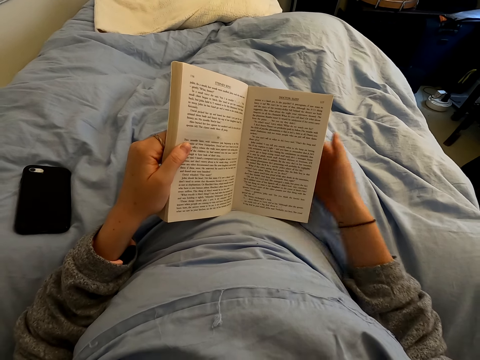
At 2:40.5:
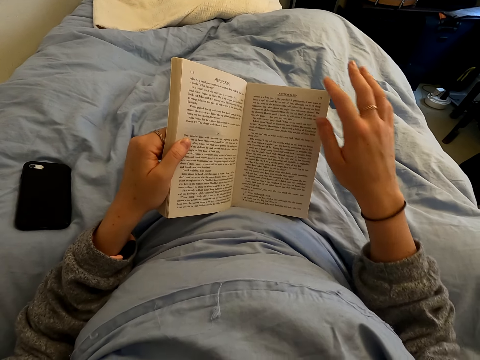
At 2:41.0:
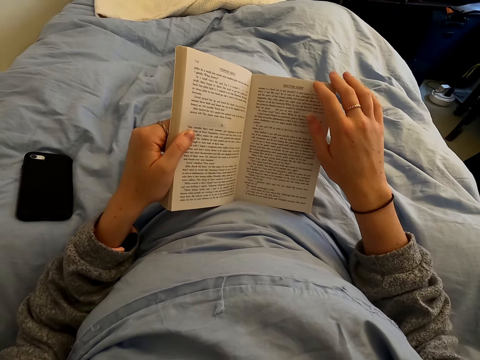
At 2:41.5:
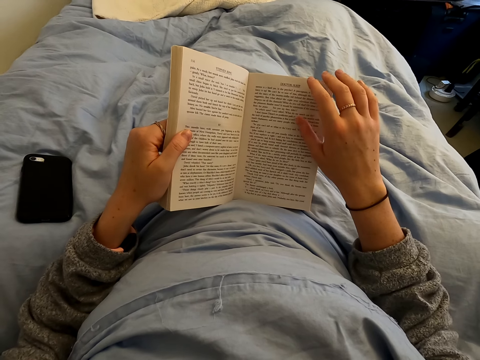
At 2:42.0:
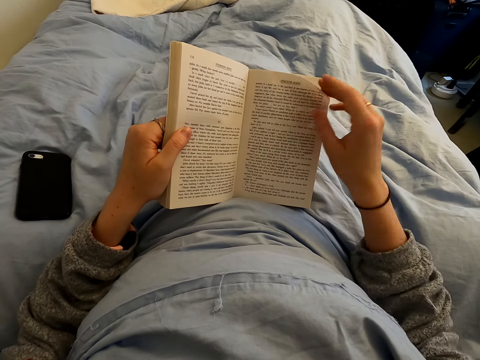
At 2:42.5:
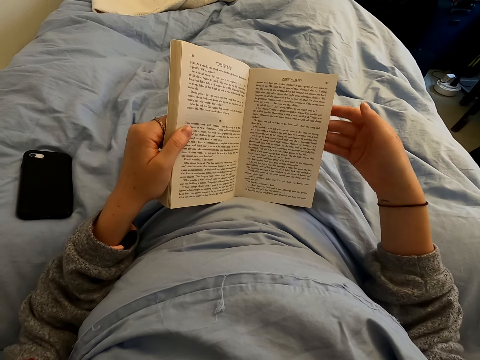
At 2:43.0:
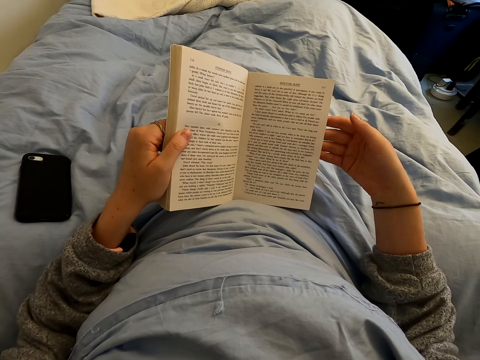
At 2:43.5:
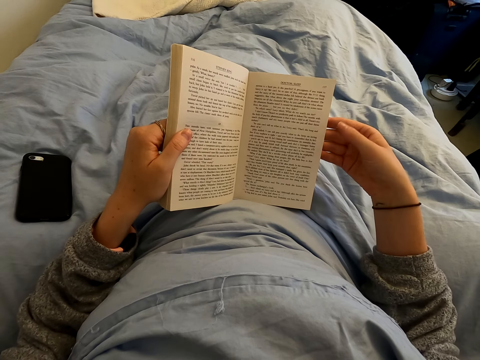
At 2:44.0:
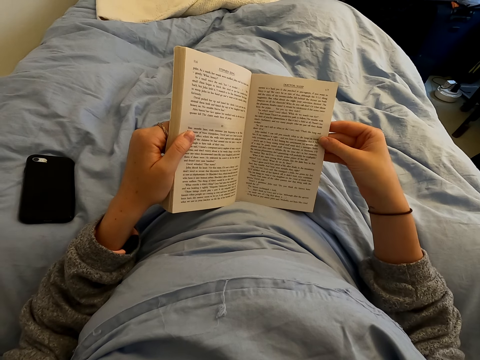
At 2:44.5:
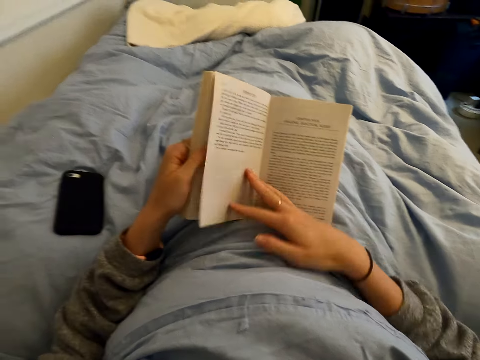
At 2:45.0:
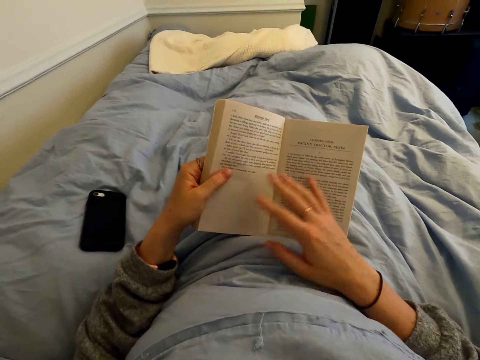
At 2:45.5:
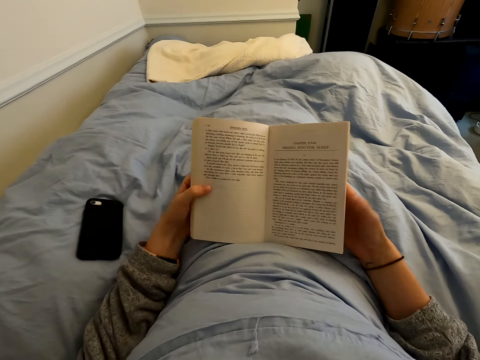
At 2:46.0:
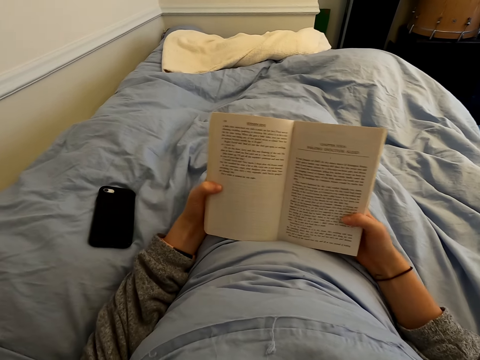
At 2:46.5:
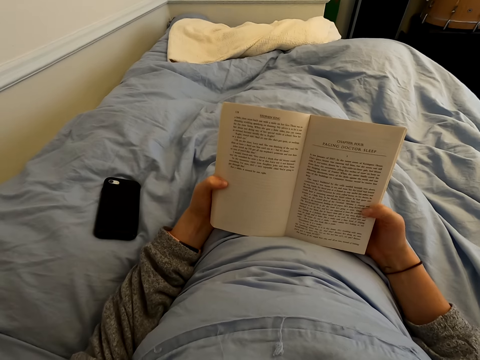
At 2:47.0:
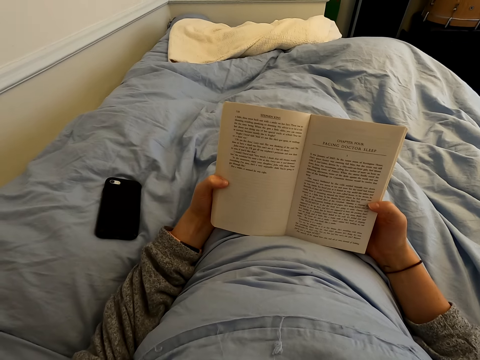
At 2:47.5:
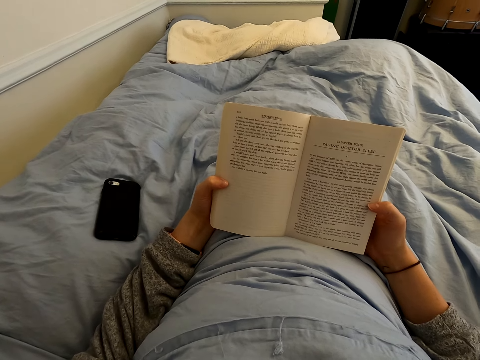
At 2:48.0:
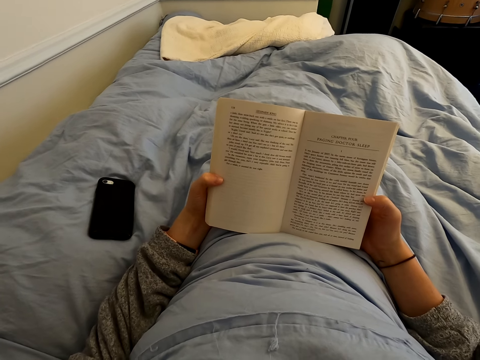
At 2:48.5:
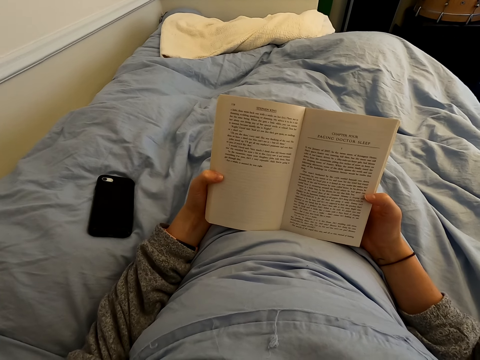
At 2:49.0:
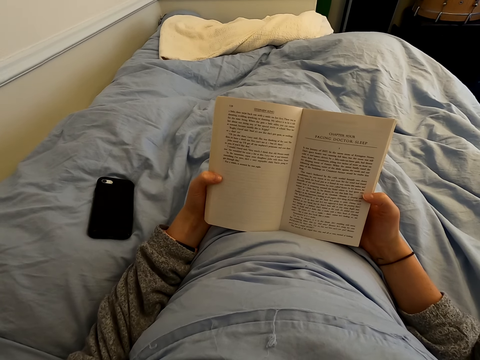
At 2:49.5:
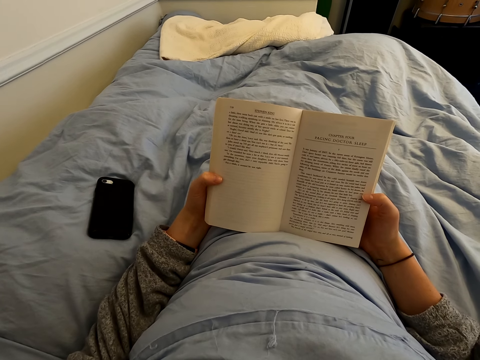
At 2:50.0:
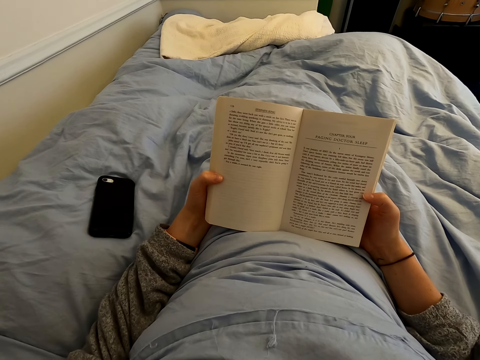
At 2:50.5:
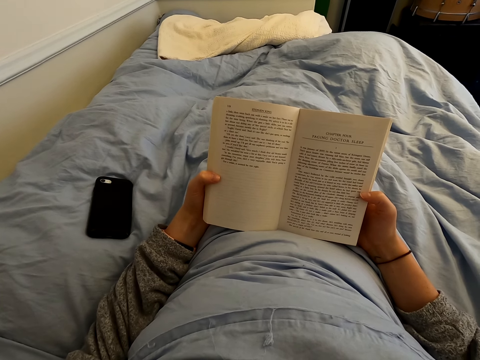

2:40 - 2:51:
The camera wearer holds a page. They turn the page and read the book.

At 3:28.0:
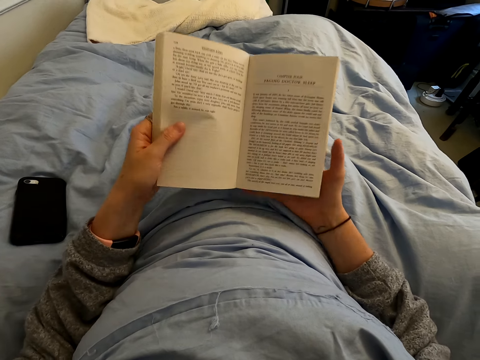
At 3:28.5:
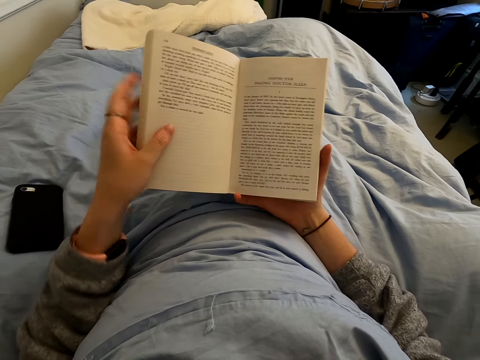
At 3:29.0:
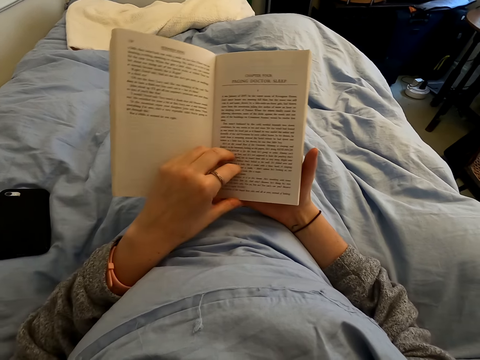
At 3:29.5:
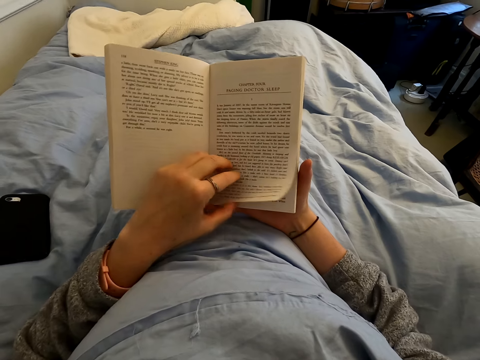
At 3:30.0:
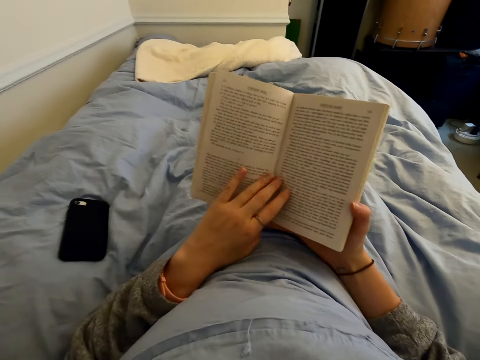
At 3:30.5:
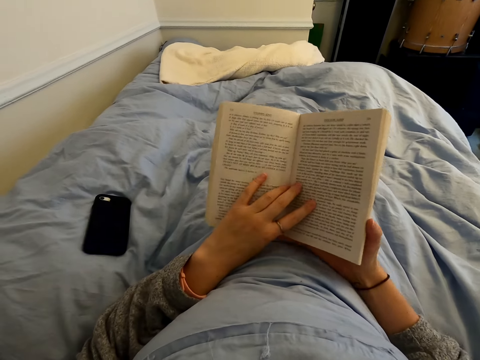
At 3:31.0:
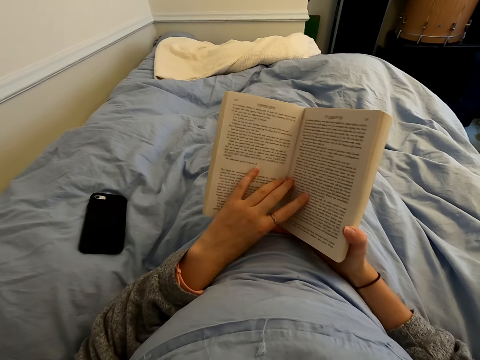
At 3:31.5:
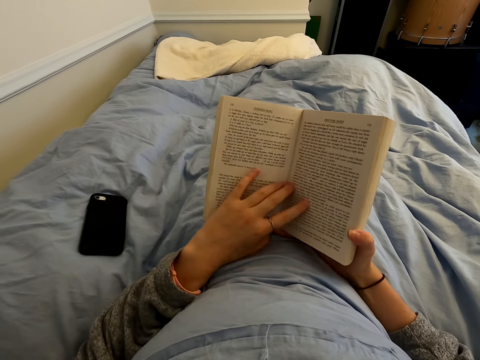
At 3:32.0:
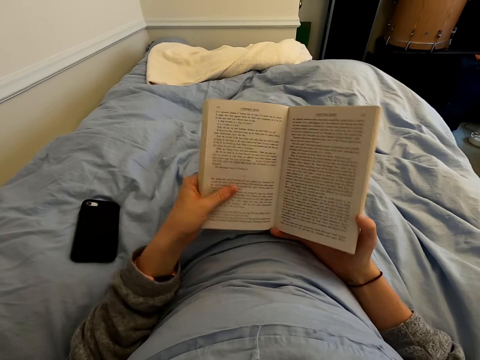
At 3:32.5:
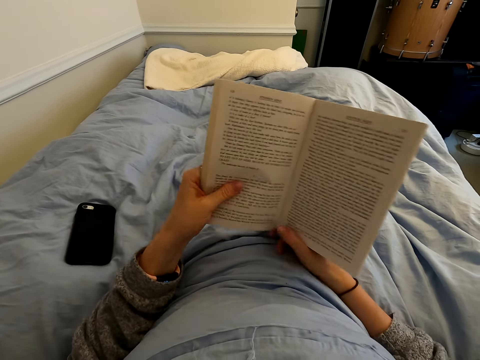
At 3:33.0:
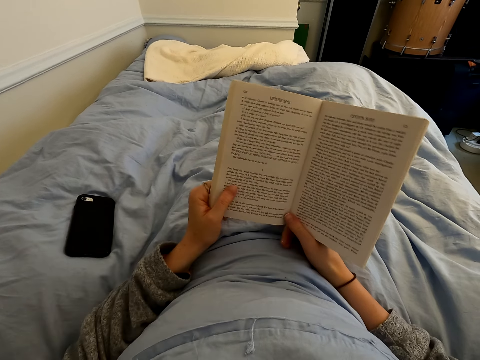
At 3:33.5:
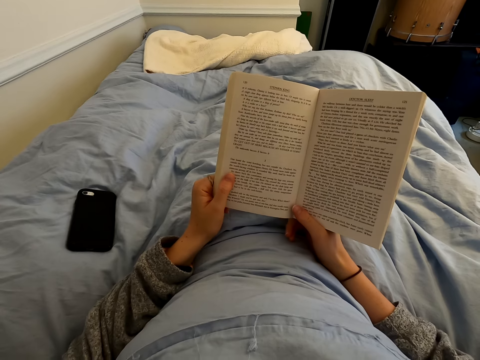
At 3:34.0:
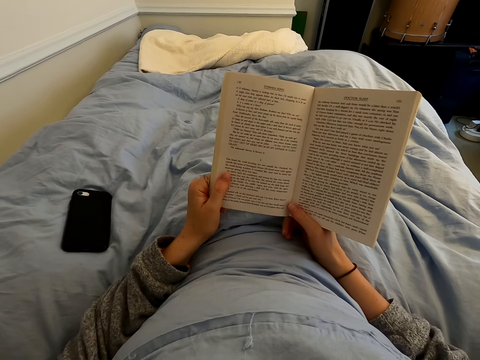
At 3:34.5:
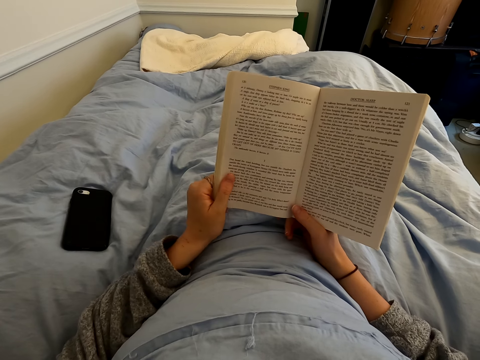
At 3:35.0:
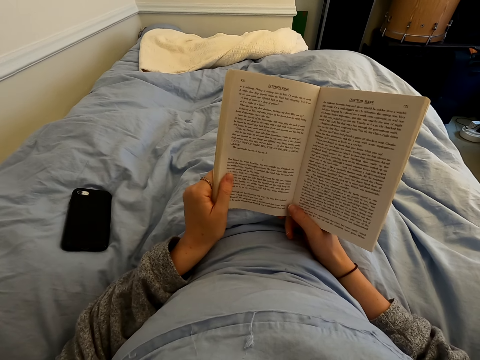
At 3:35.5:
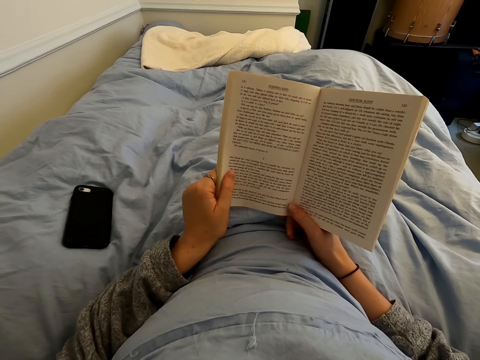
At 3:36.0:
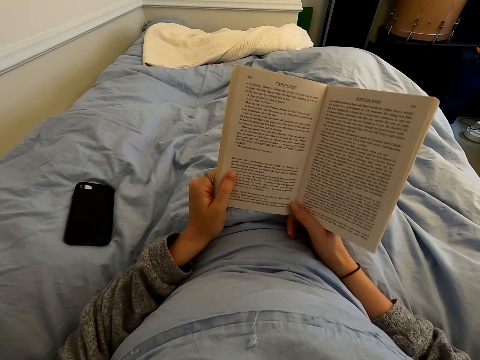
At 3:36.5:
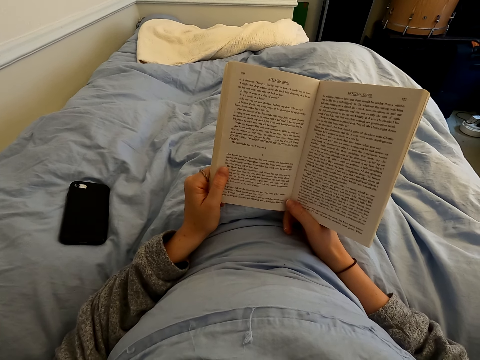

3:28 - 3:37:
The camera wearer turns a page. They read the book.

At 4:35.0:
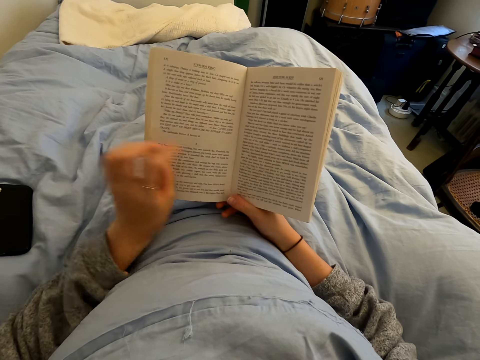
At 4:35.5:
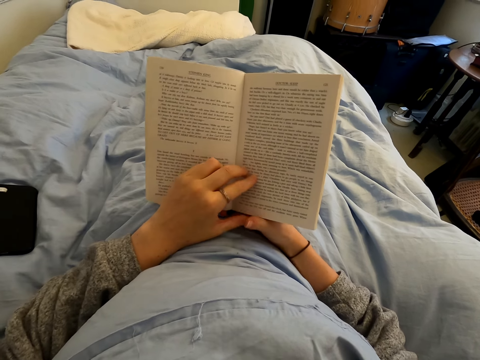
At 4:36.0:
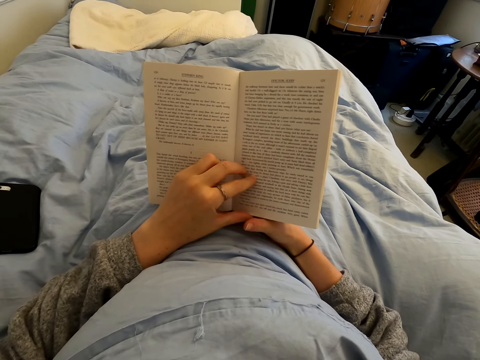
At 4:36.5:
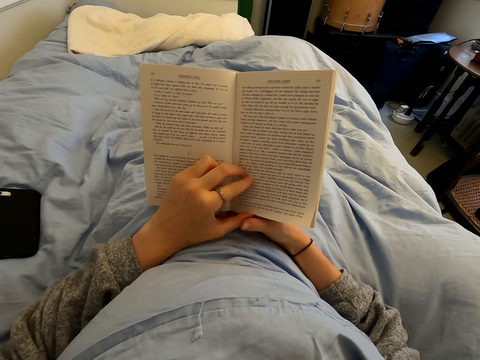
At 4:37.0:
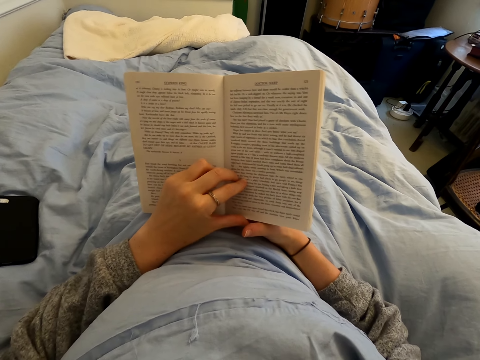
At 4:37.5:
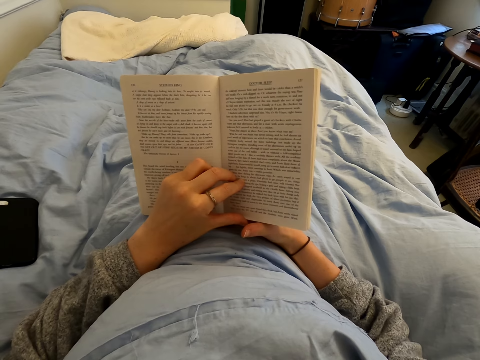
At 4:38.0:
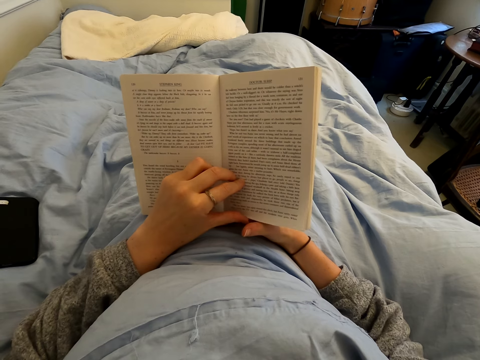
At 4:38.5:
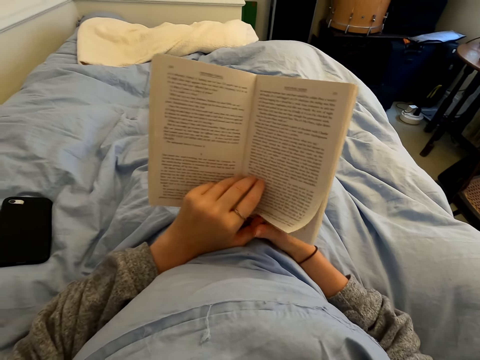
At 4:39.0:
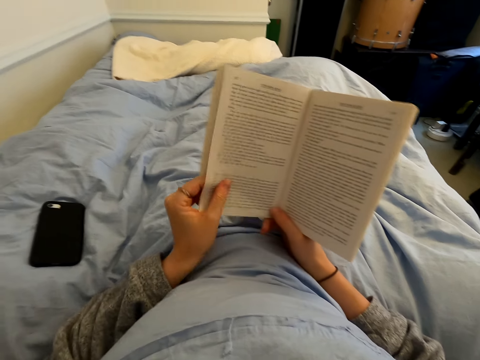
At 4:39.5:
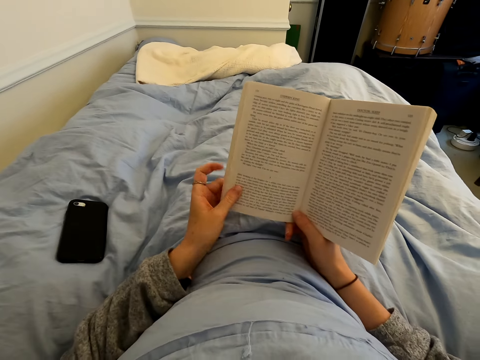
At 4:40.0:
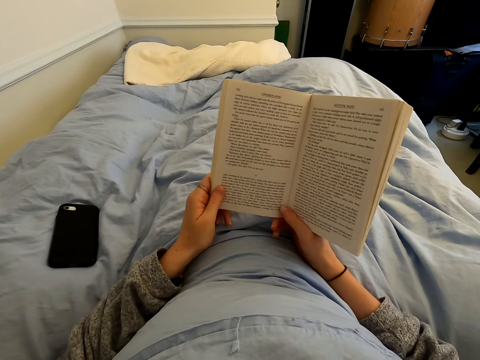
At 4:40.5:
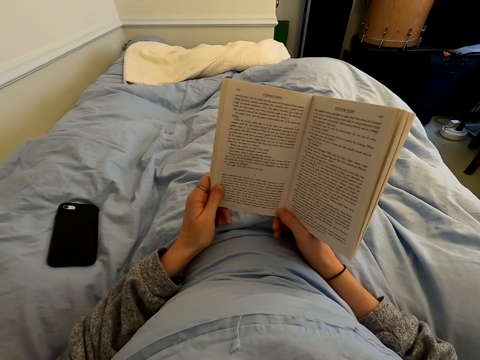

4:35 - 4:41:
The camera wearer holds a page. They turn the page.
